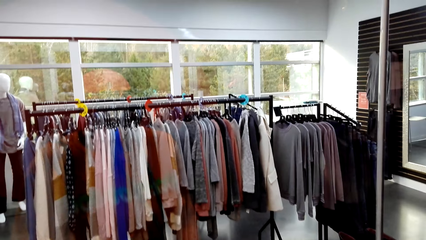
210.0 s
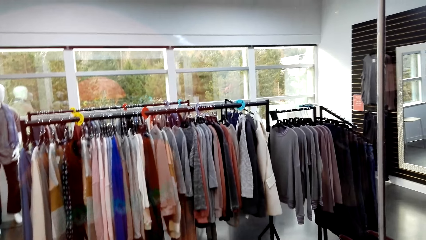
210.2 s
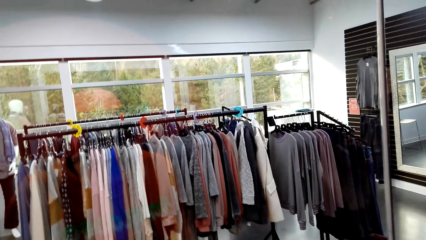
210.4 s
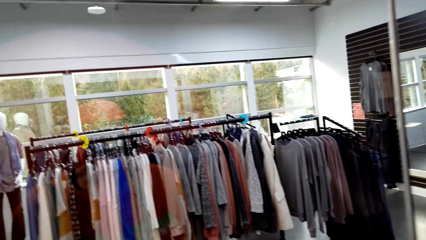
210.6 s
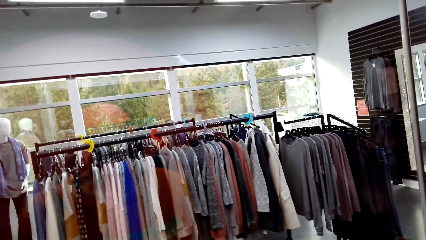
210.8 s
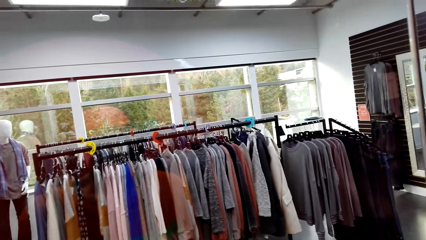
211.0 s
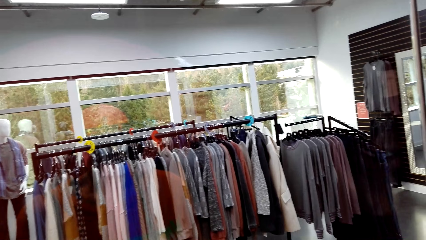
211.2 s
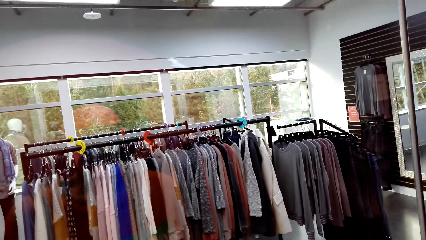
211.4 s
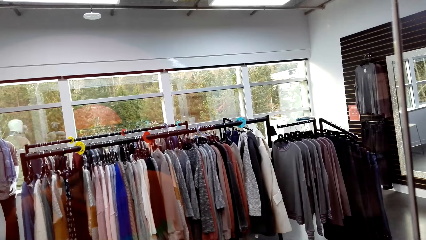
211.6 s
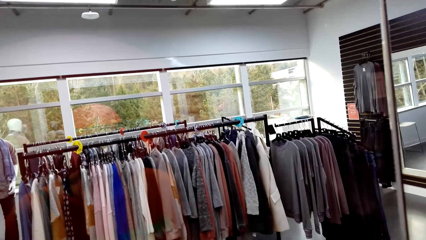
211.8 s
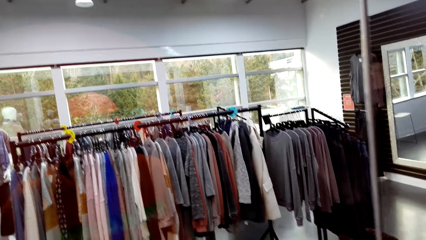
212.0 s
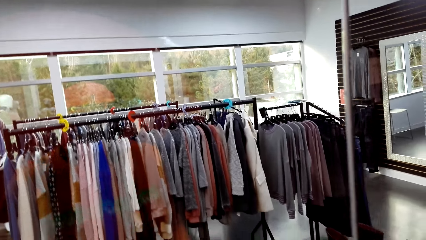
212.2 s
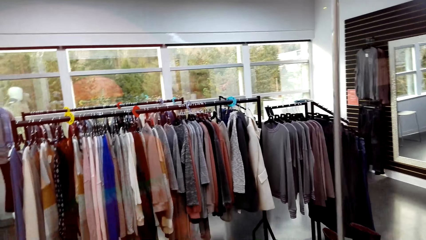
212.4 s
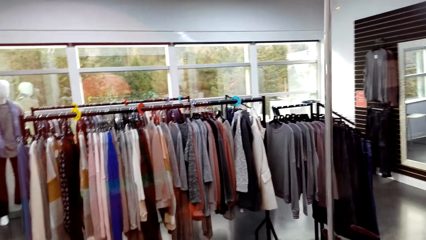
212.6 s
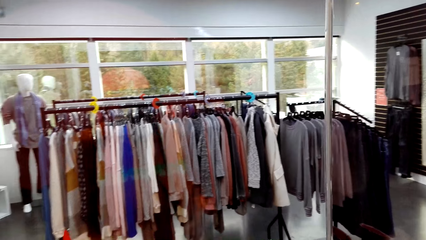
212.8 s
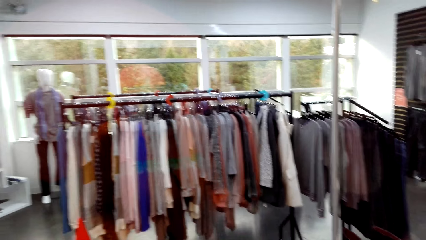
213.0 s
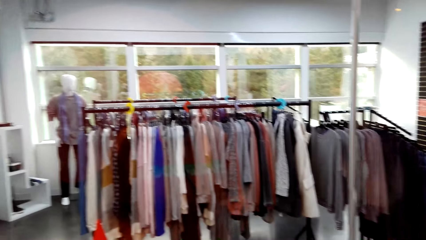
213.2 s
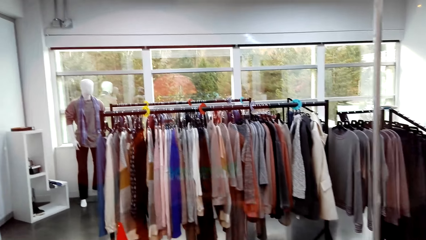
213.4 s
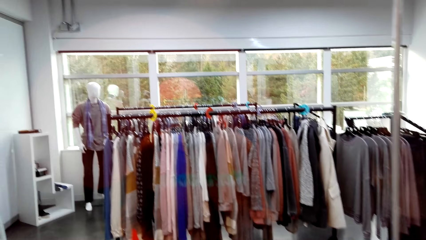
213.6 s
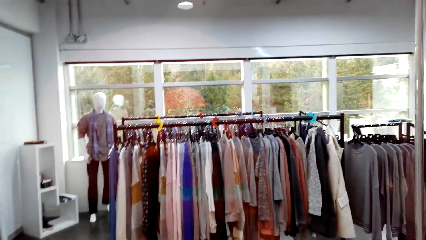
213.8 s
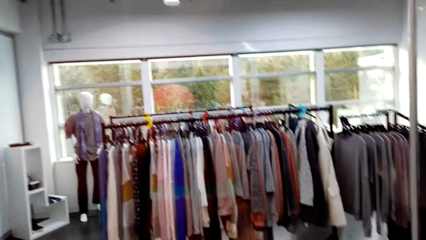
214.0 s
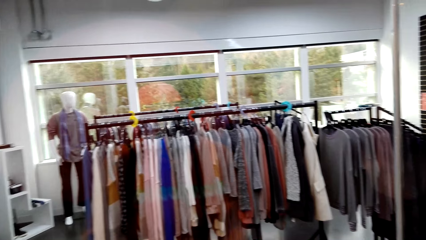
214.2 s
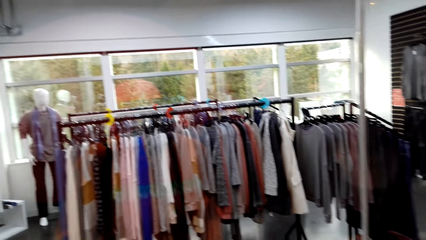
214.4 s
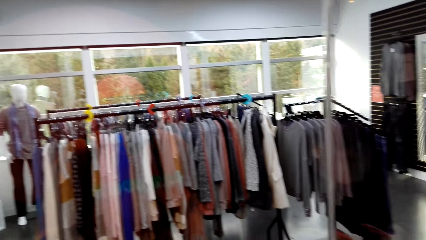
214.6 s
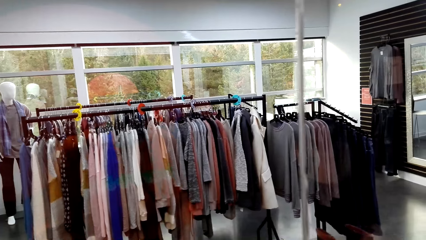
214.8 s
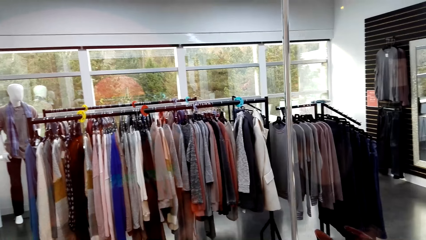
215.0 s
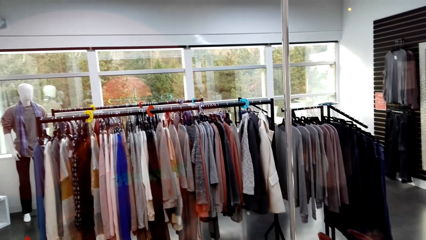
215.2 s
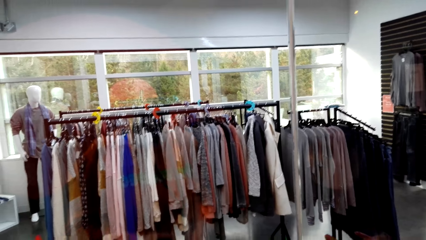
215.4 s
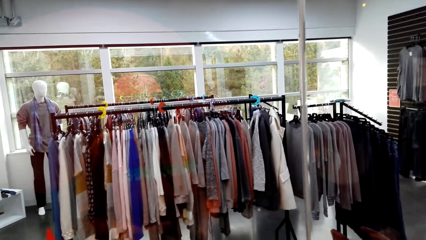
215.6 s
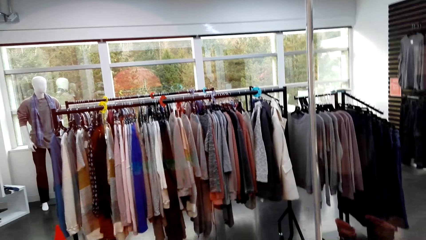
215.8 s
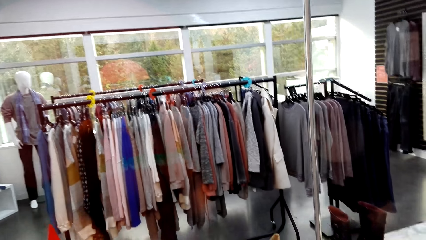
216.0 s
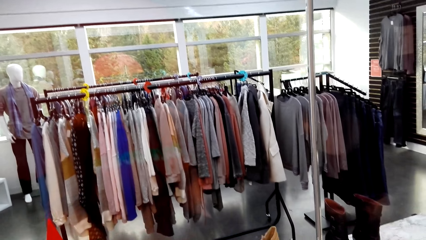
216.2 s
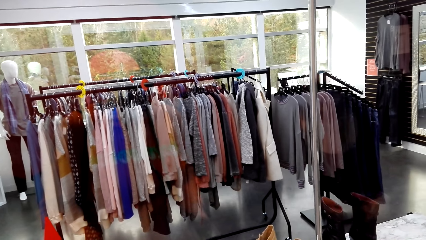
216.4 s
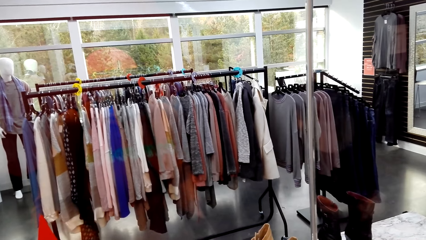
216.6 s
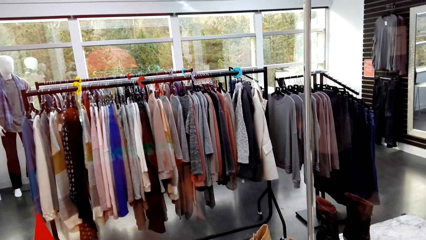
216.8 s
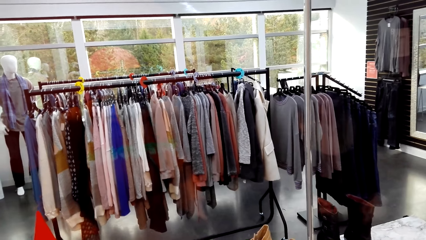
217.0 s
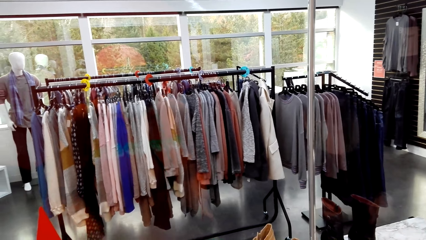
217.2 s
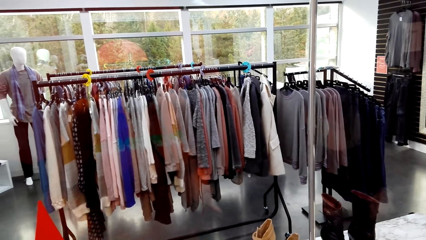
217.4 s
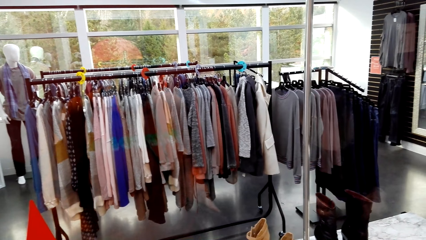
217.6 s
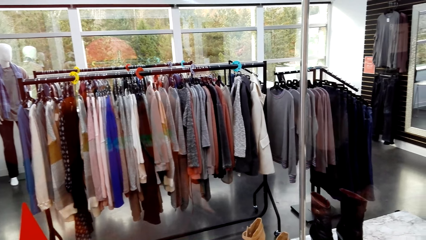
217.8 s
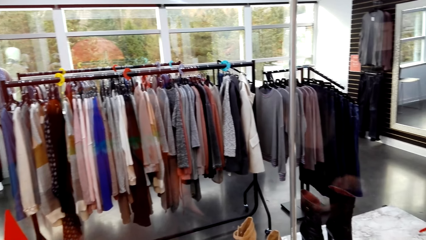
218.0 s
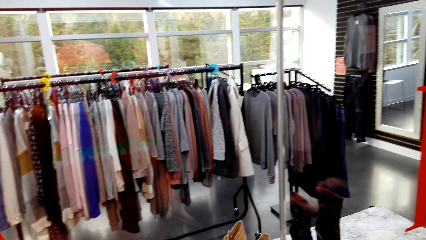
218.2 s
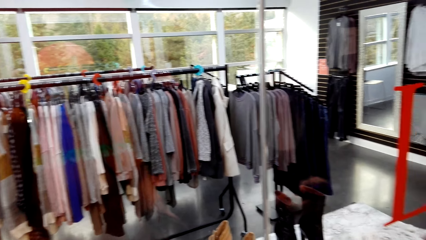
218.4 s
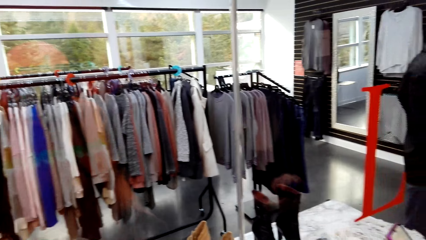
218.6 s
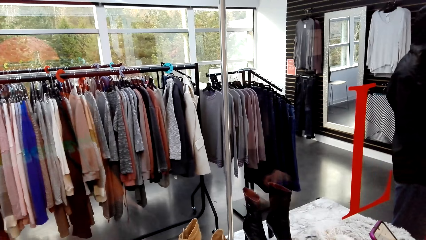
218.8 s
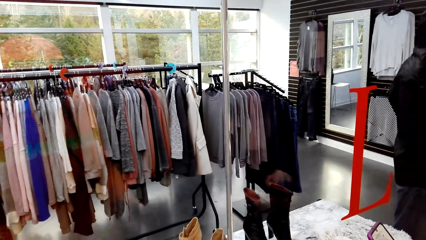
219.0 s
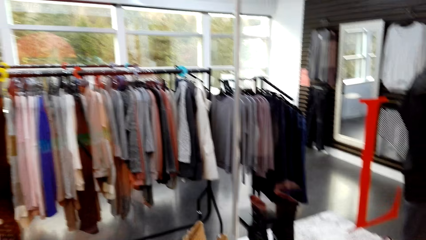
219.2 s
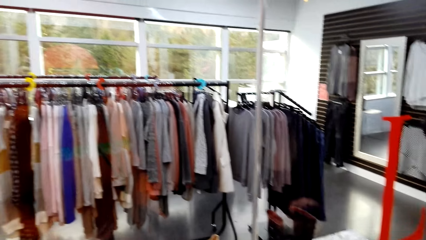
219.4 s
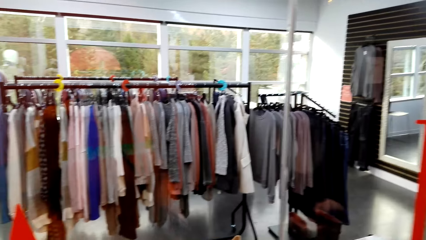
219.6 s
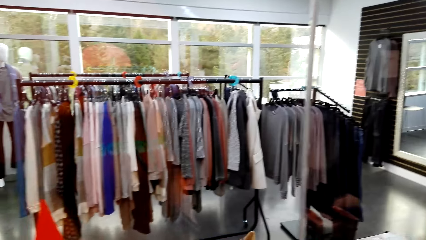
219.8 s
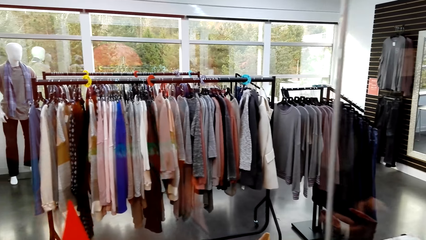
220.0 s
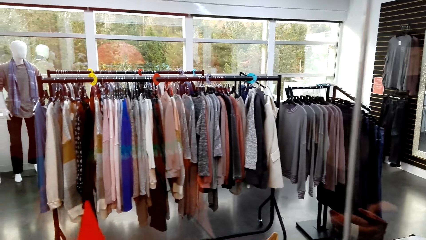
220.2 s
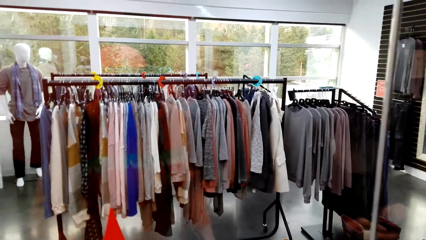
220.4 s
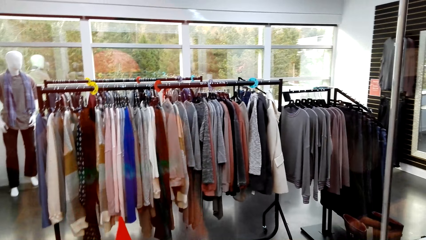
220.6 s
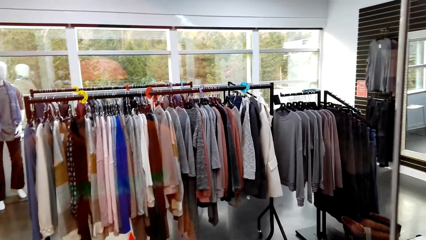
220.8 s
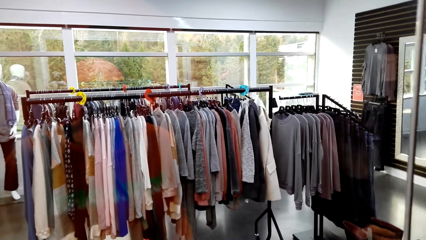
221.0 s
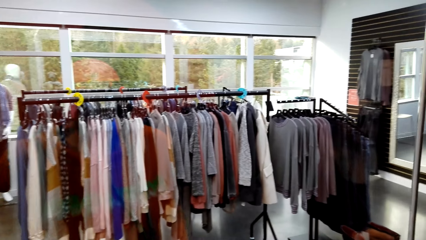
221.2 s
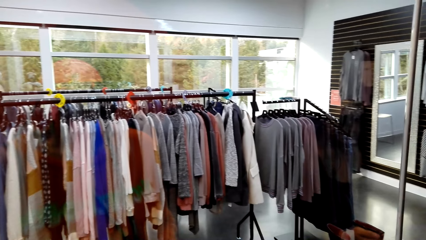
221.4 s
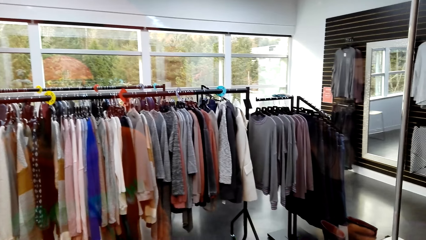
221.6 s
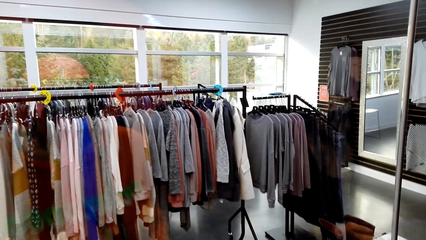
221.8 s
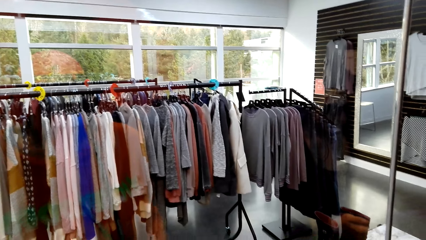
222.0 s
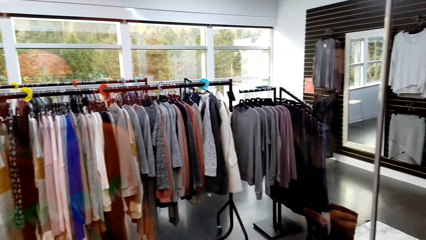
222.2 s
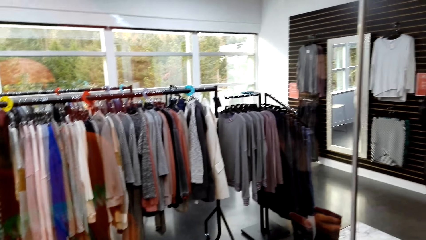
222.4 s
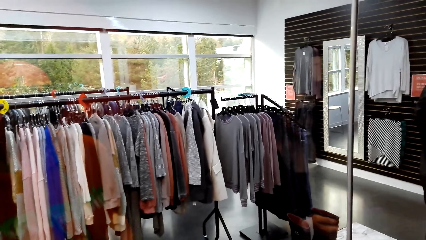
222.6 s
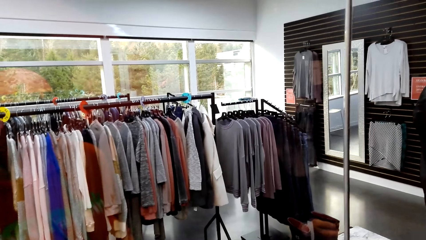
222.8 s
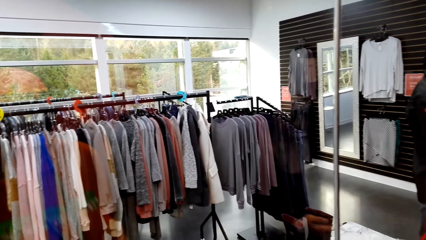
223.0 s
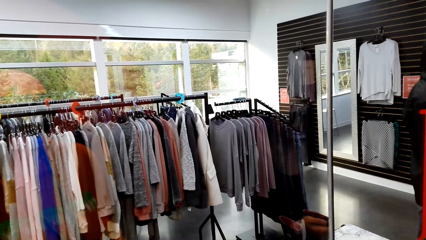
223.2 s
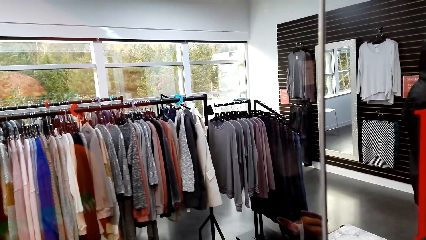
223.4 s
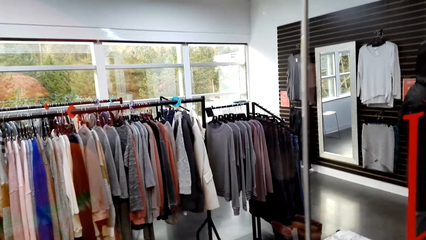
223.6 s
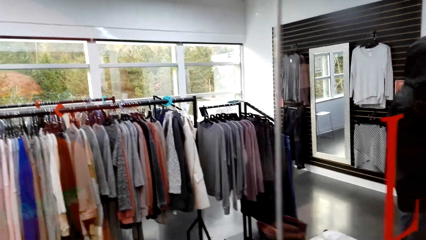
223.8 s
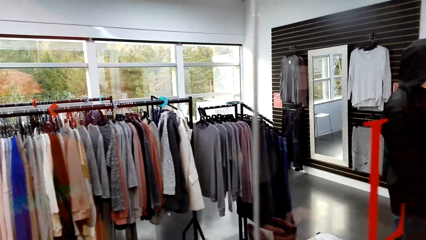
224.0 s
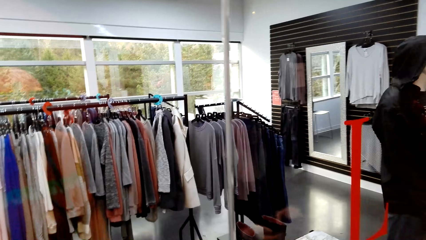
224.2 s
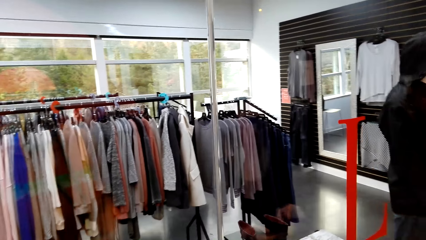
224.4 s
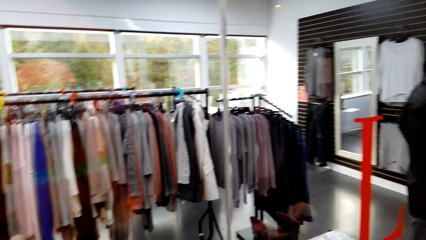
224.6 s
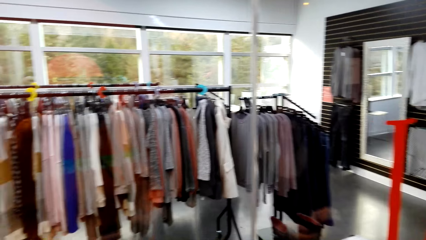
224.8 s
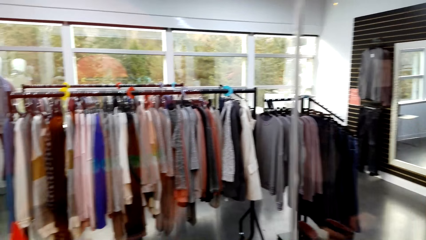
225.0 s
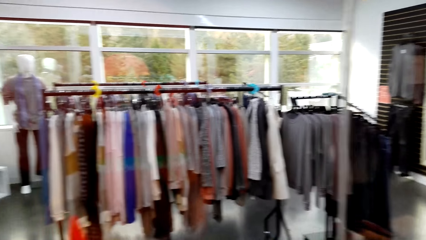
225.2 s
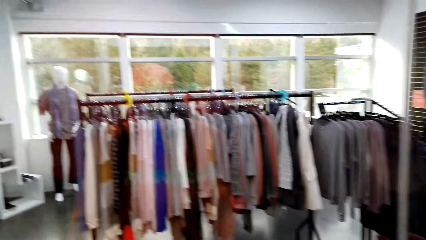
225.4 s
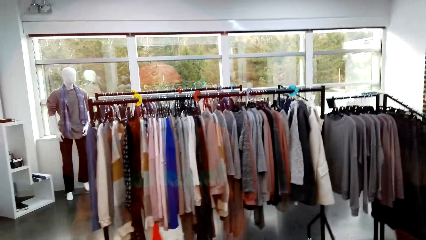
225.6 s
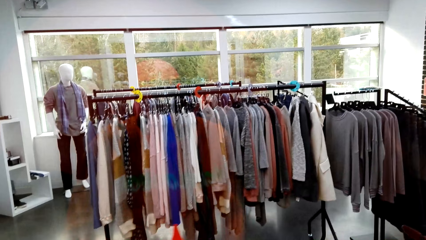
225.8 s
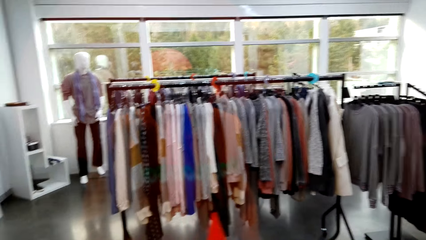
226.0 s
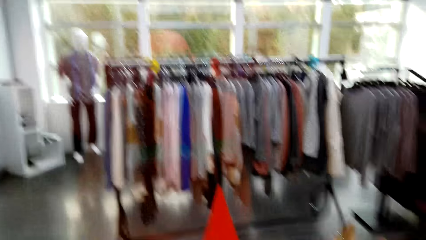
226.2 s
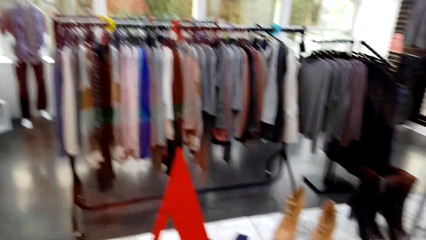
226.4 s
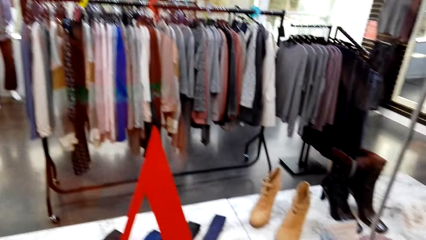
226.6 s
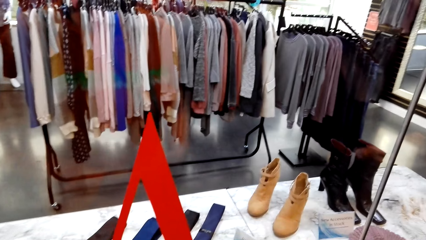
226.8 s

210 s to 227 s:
The camera wearer talks to a woman.
